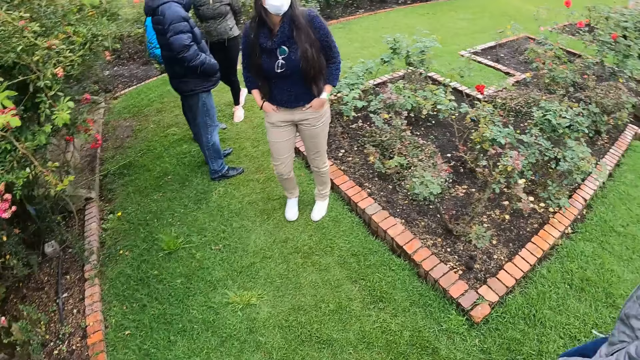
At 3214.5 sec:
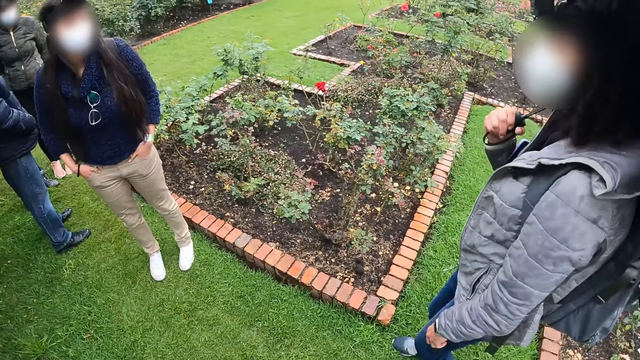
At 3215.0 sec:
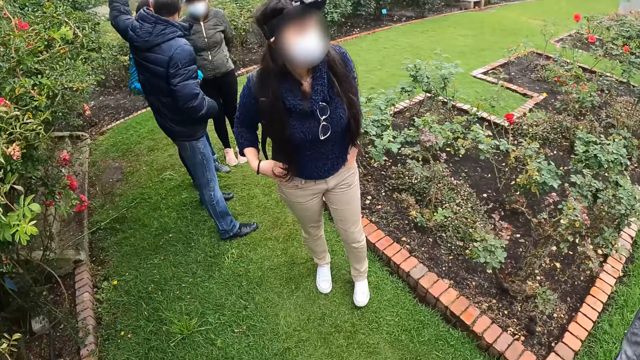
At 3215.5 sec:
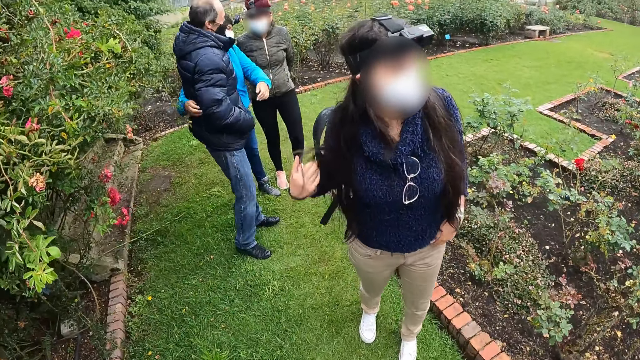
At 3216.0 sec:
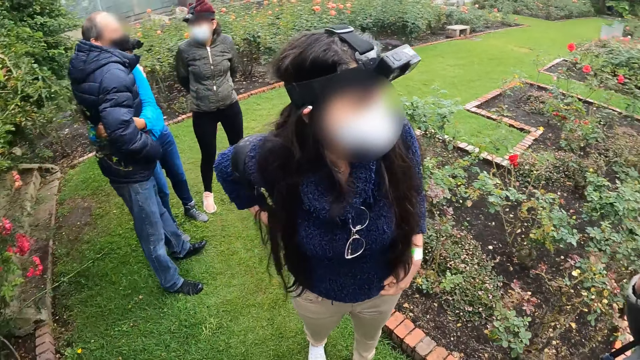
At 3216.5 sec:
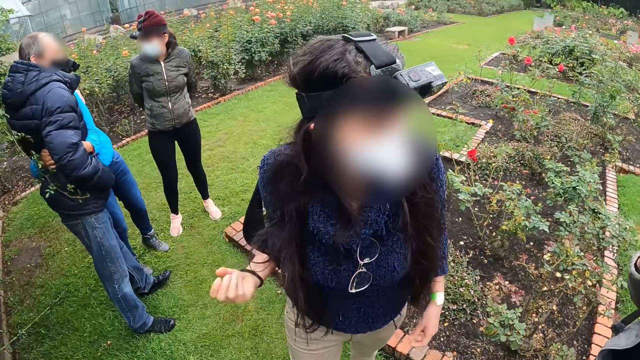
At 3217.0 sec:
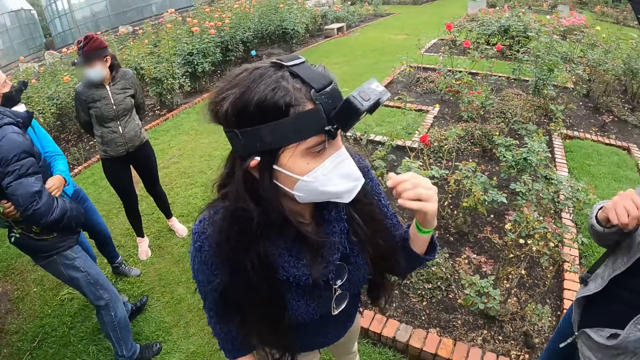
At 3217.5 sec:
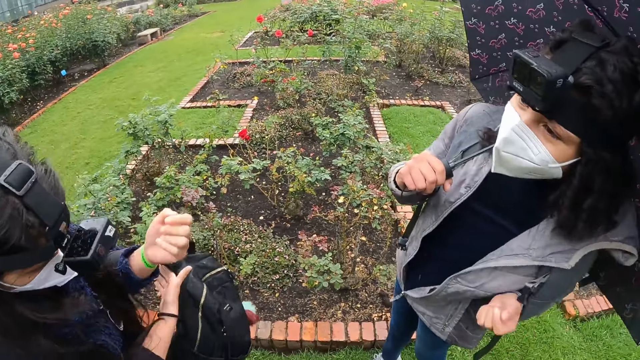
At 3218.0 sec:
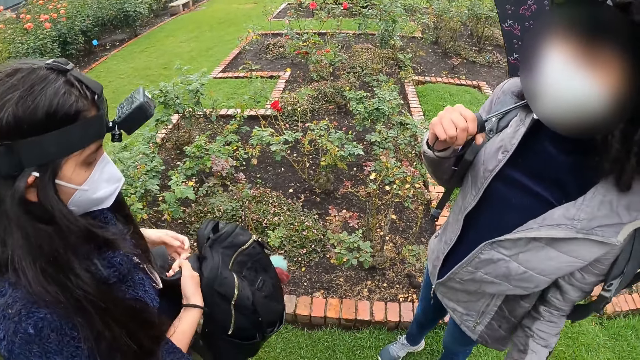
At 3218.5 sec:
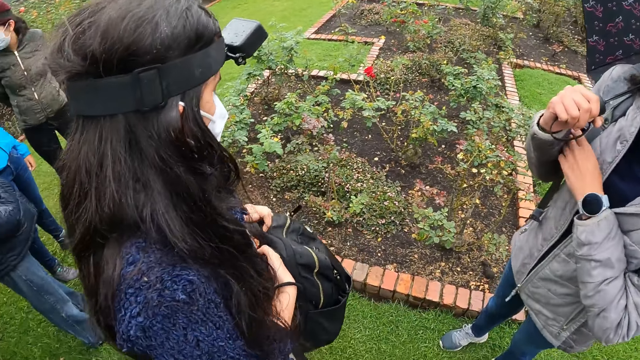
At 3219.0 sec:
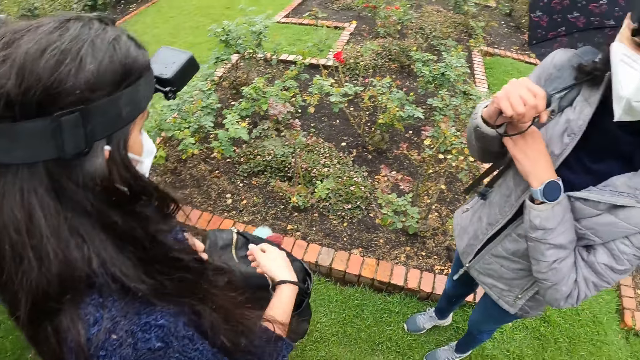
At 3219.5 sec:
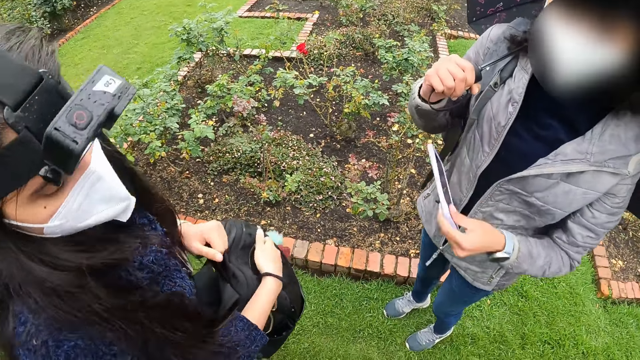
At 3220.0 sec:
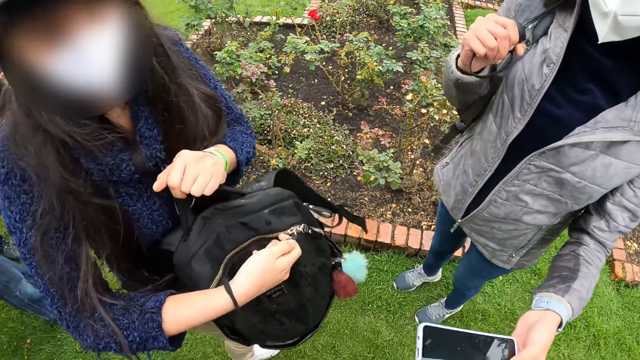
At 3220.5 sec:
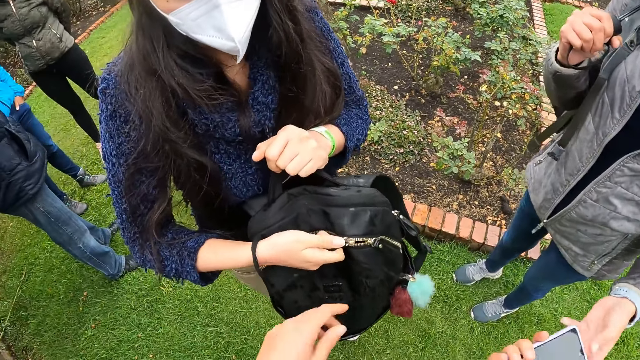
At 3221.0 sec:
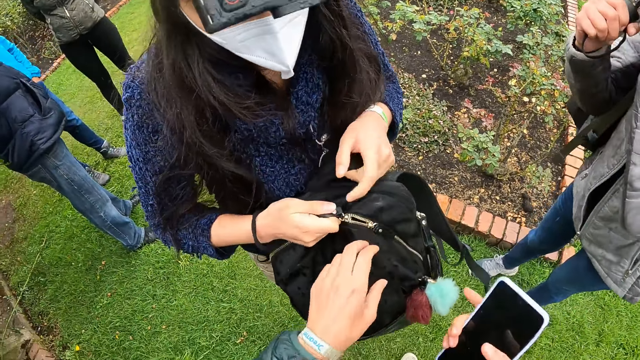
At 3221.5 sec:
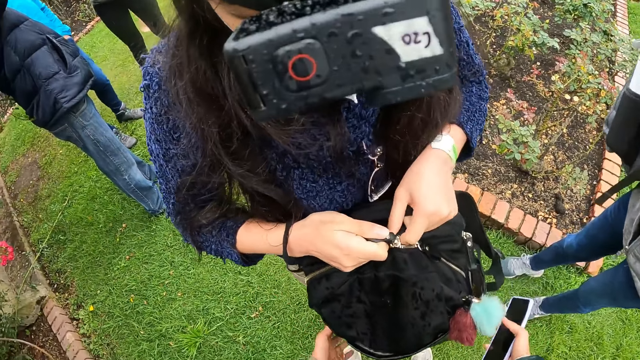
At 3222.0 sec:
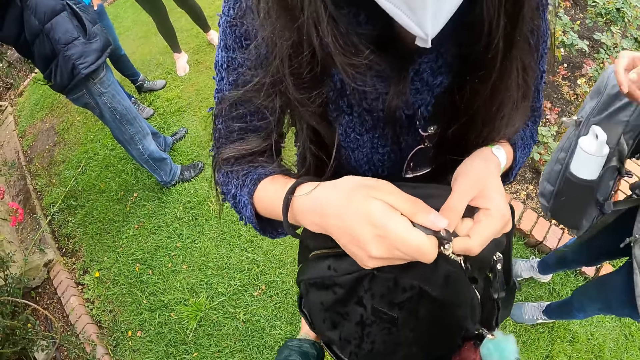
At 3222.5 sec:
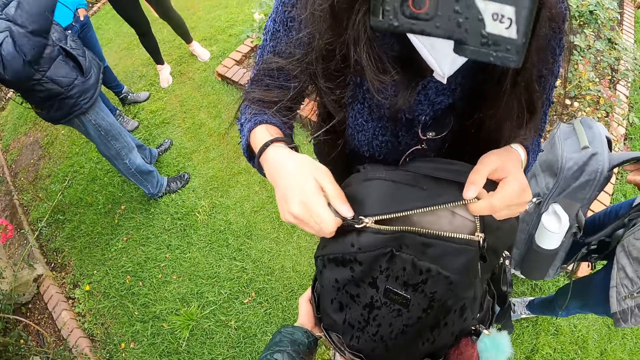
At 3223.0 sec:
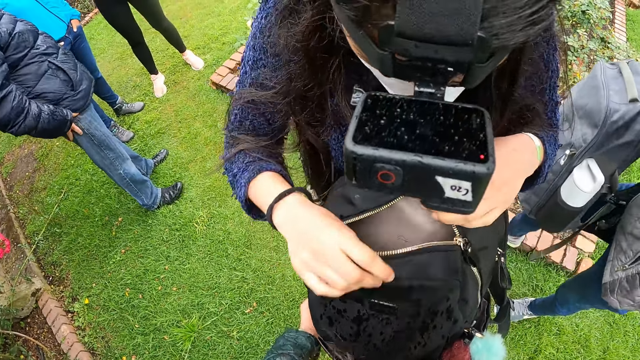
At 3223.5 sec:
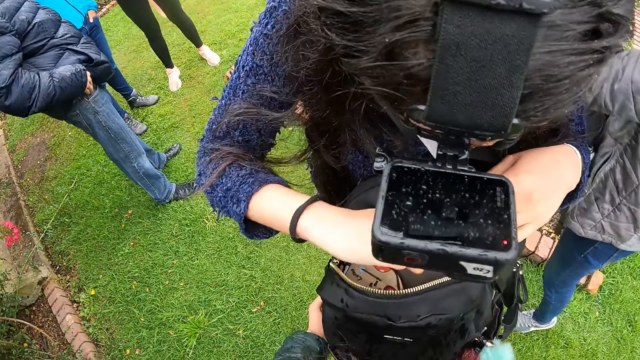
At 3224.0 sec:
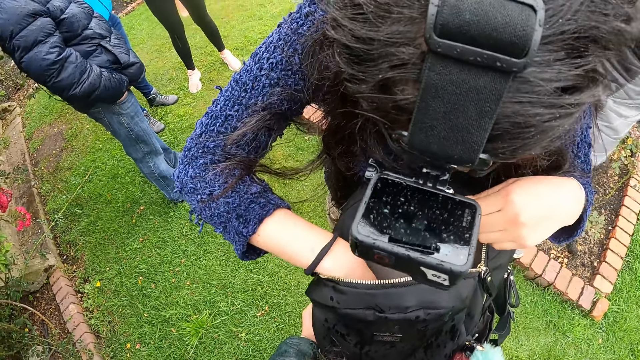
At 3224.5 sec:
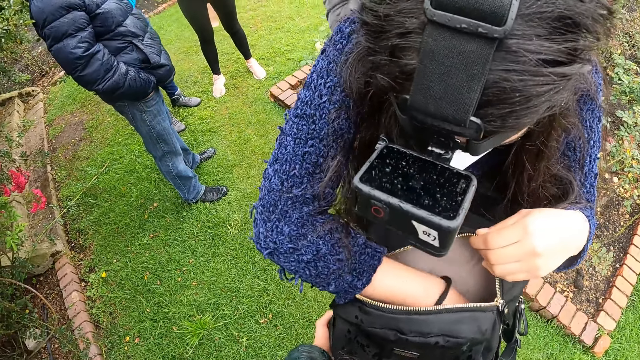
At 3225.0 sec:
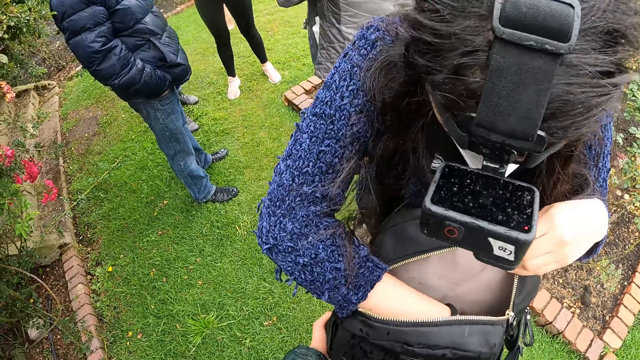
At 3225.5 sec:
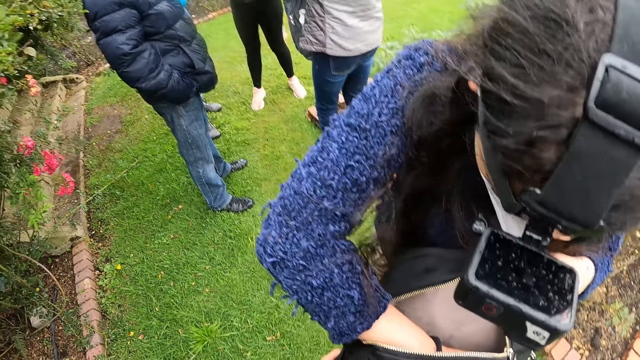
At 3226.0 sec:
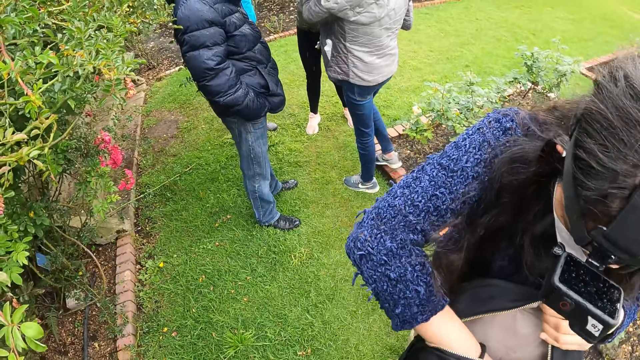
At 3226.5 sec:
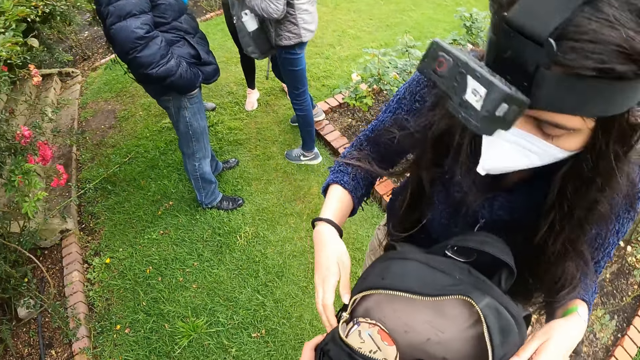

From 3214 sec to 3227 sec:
The woman holds the umbrella with a hand. The second woman removes her backpack from her back with her hands. The man hugs the third woman. The second woman moves her backpack. The woman removes her backpack. She releases her backpack from her left arm, removes her phone from her right armpit with her left hand, and gives her phone to the camera wearer with her left hand. The camera wearer touches the backpack of the second woman with her left hand. The woman removes her backpack from her back with her hands. The camera wearer holds the backpack of the second woman with her hands. The second woman unzips her backpack with her right hand and dips her right hand into her backpack. The woman moves towards the man, the third woman and the fourth woman. The man puts a hand in his pocket.

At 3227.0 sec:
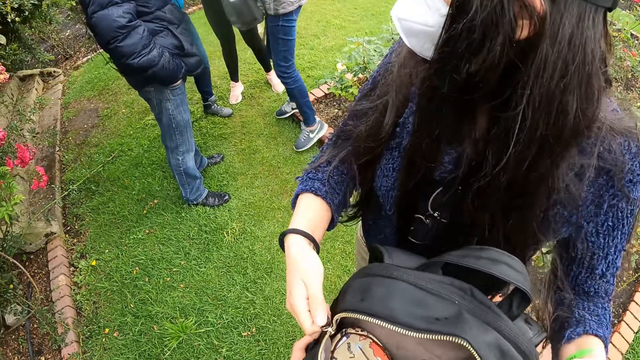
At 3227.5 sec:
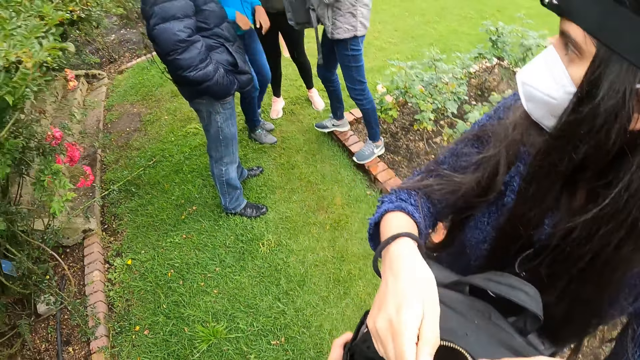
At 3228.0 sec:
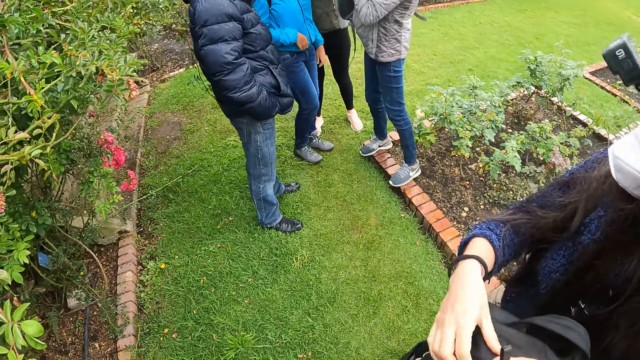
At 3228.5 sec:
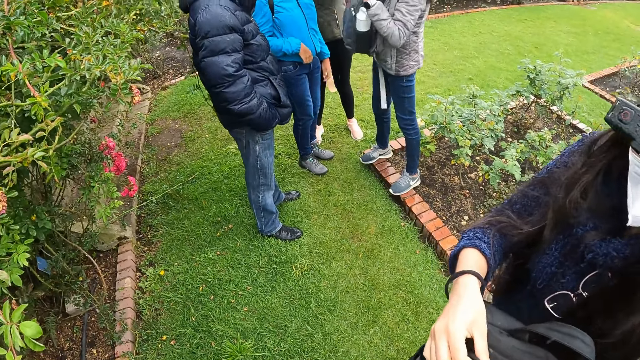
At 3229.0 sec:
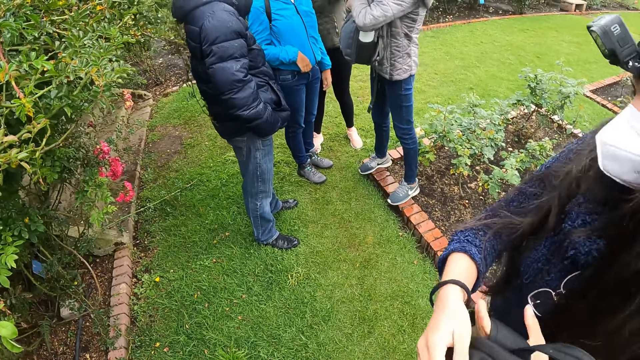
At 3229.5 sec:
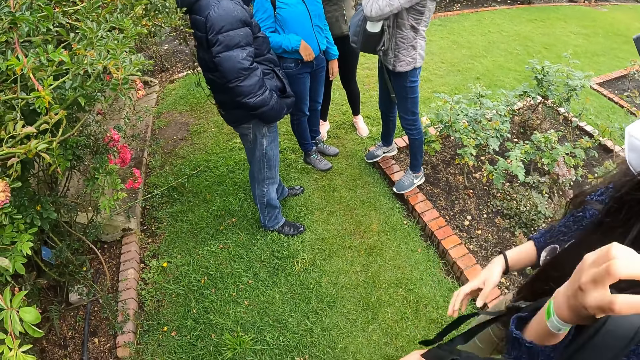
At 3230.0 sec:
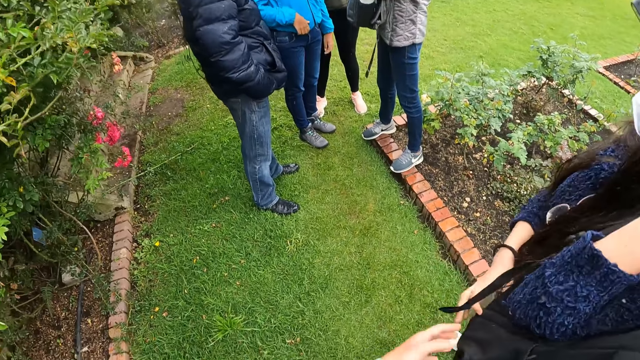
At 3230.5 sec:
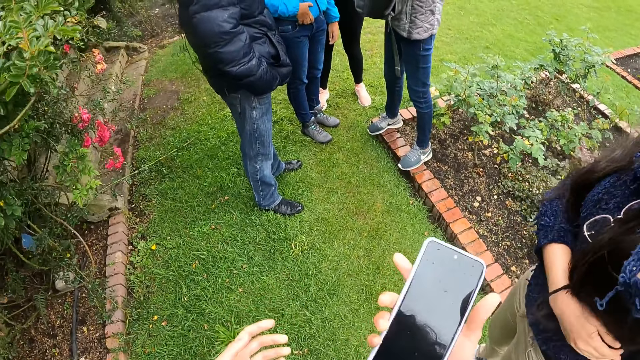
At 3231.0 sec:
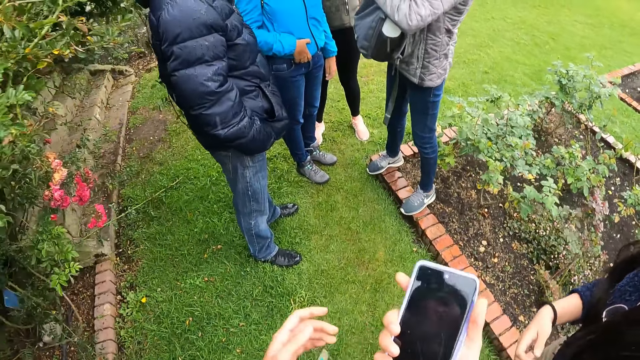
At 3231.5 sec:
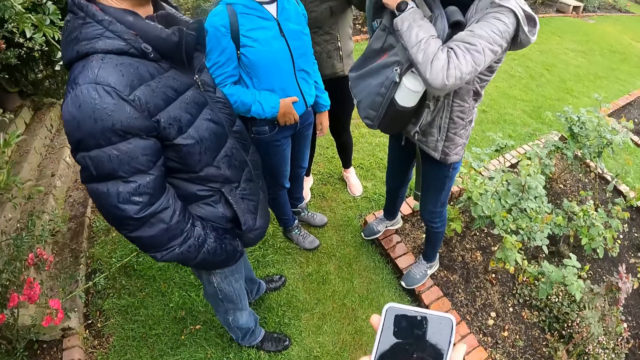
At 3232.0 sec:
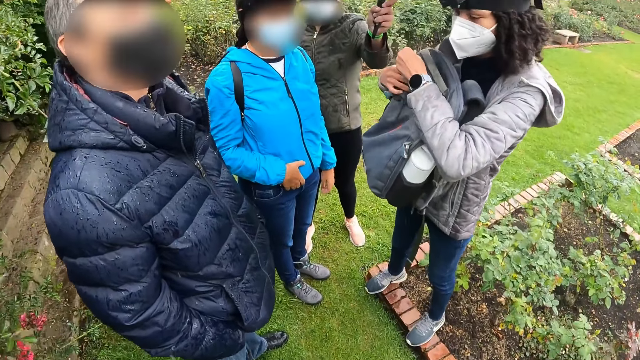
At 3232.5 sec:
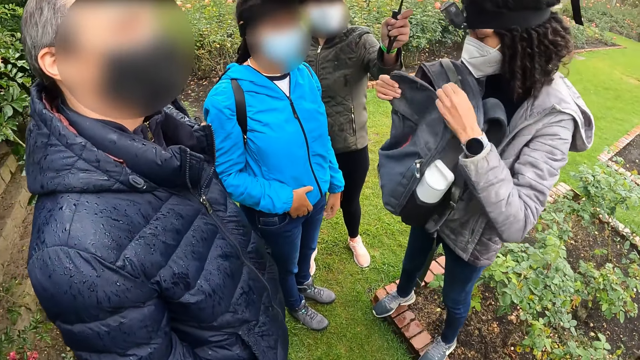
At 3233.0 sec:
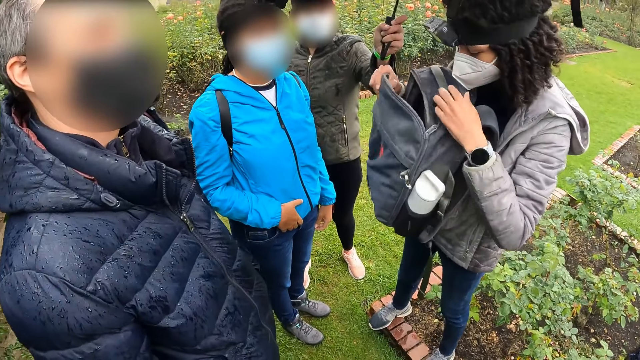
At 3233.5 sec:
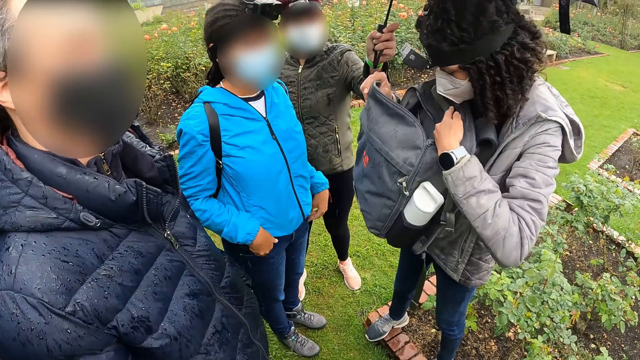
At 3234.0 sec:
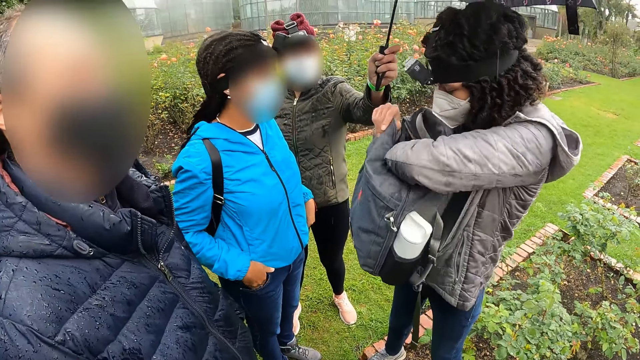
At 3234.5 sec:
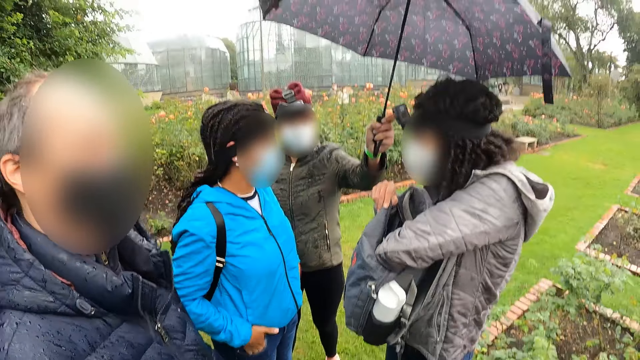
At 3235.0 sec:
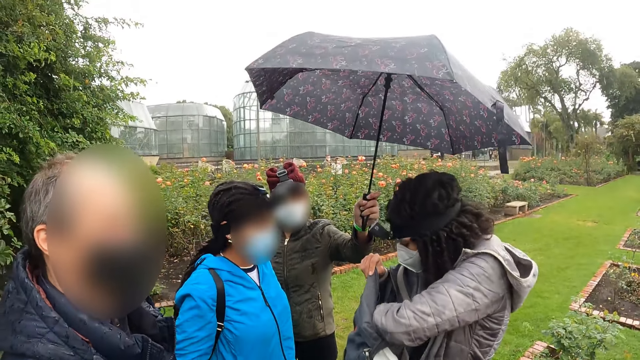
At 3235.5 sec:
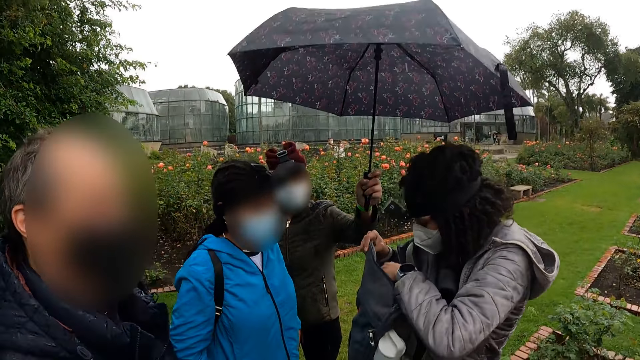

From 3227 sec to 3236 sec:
The second woman zips her backpack with her hands and carries her backpack with her left hand. The camera wearer moves towards the man, the third woman, the woman and the fourth woman. The woman unzips her backpack with her left hand and puts her left hand into her backpack.
